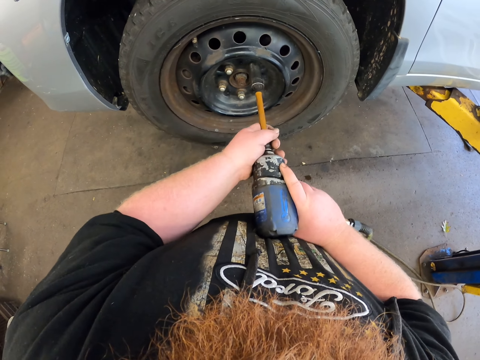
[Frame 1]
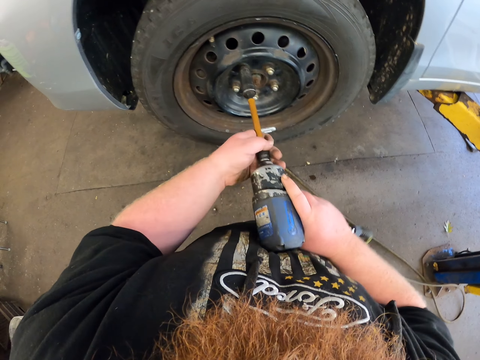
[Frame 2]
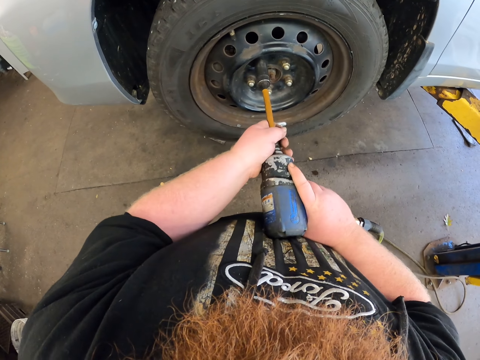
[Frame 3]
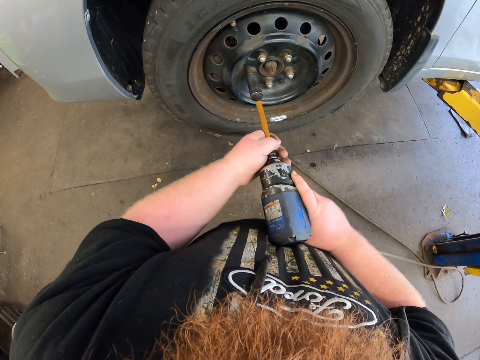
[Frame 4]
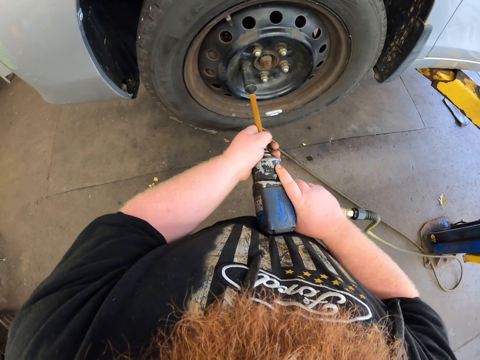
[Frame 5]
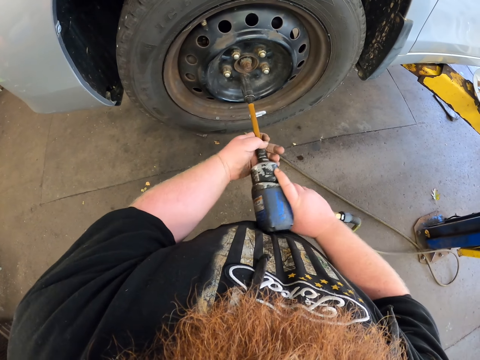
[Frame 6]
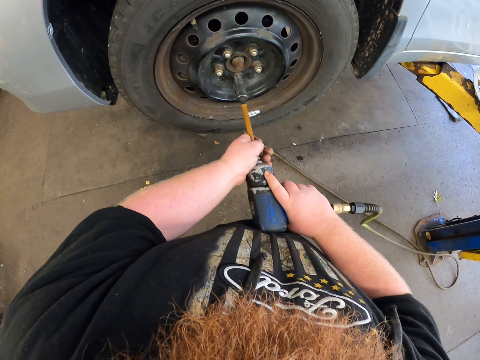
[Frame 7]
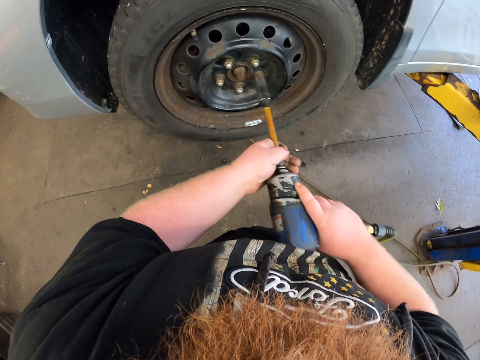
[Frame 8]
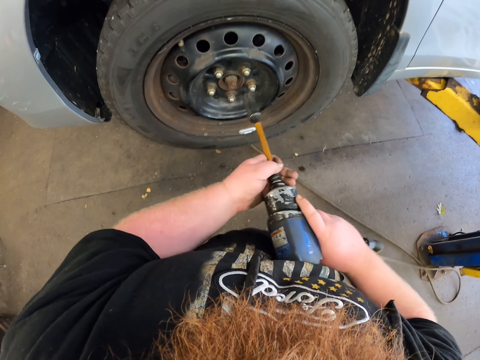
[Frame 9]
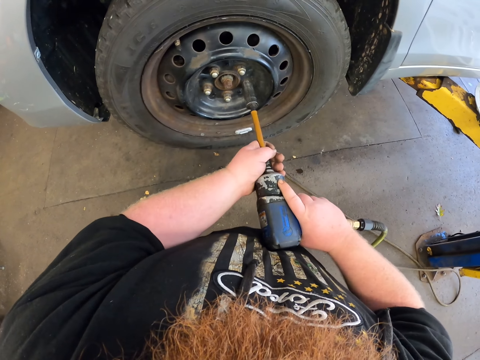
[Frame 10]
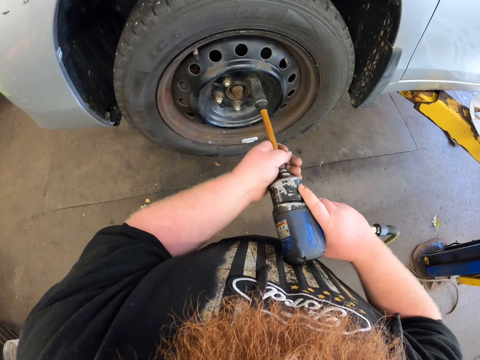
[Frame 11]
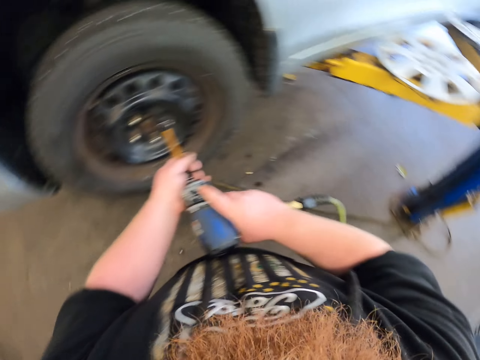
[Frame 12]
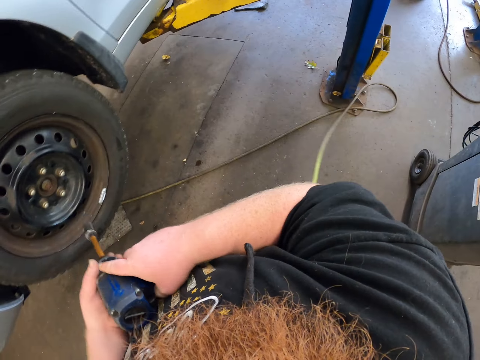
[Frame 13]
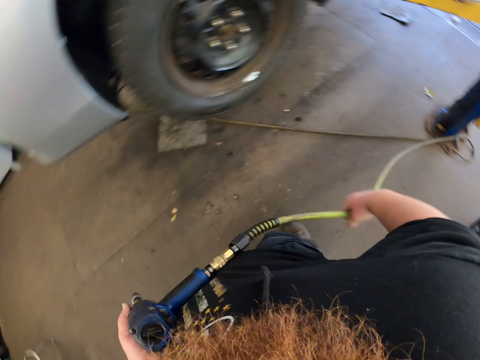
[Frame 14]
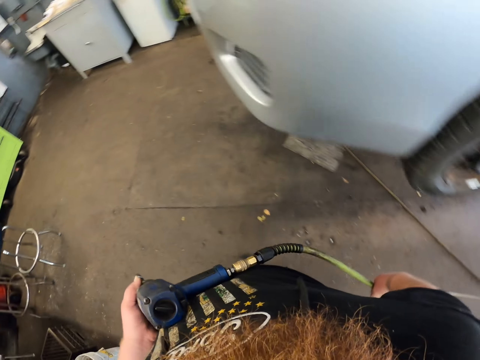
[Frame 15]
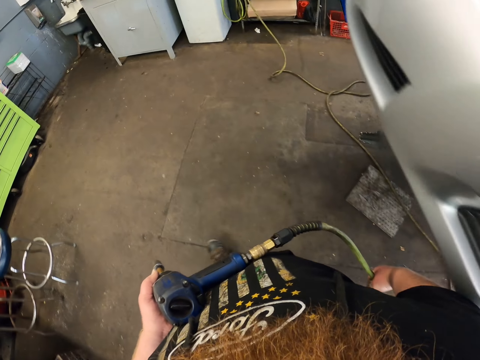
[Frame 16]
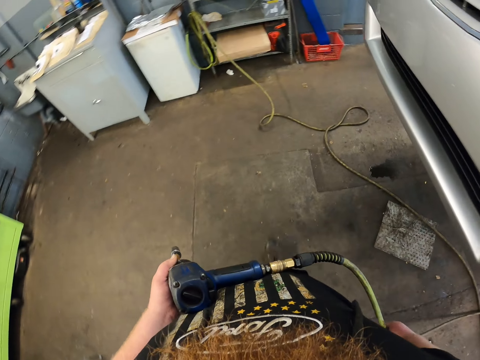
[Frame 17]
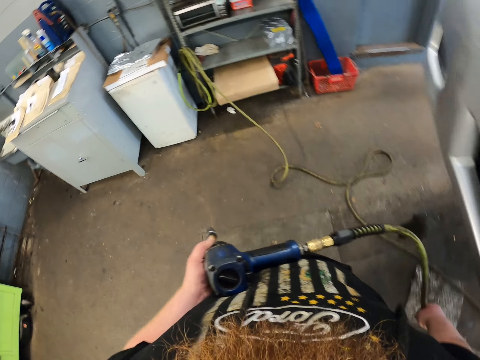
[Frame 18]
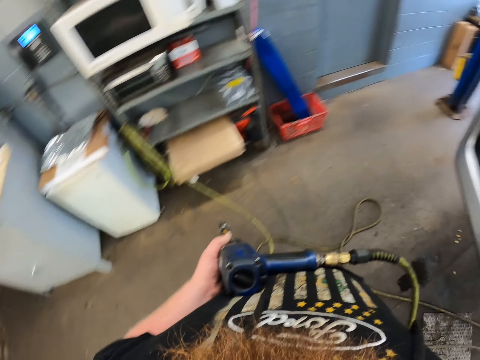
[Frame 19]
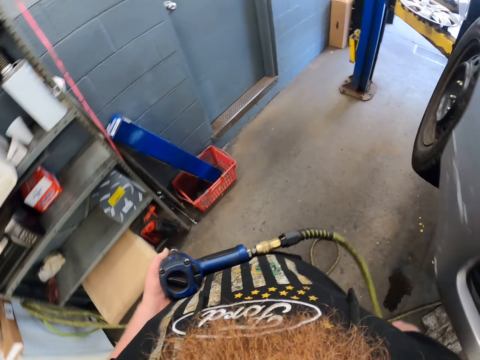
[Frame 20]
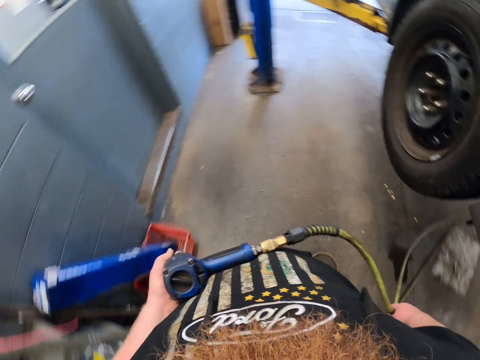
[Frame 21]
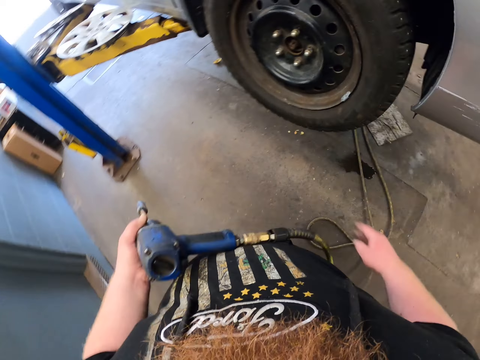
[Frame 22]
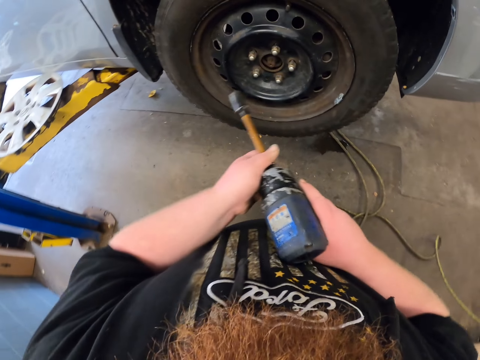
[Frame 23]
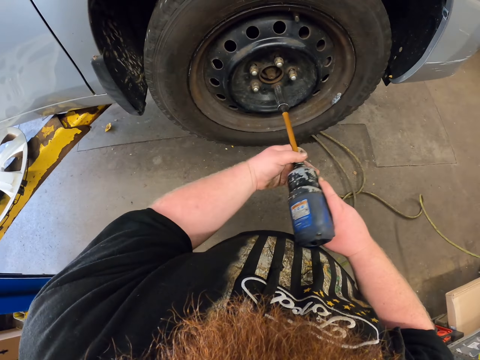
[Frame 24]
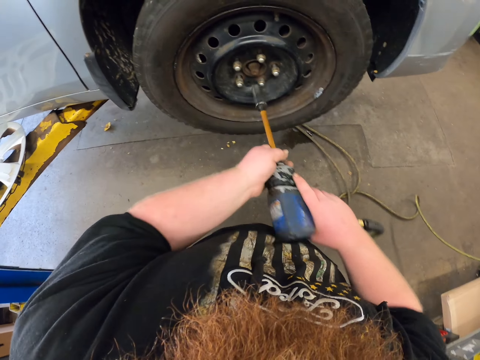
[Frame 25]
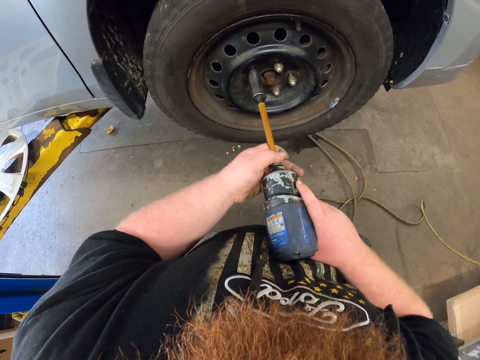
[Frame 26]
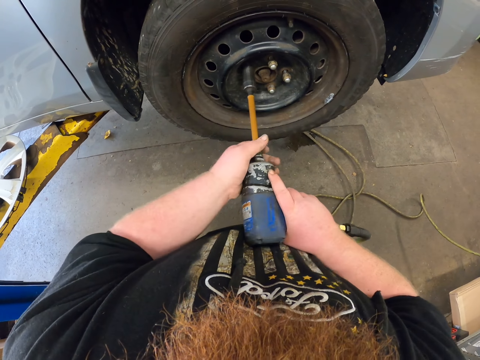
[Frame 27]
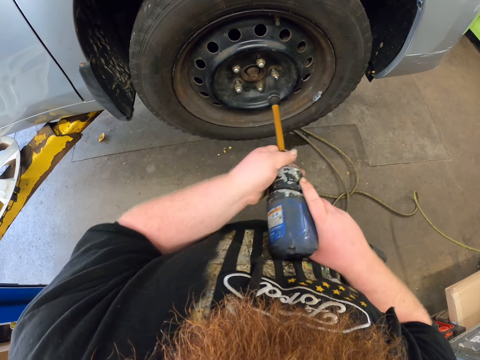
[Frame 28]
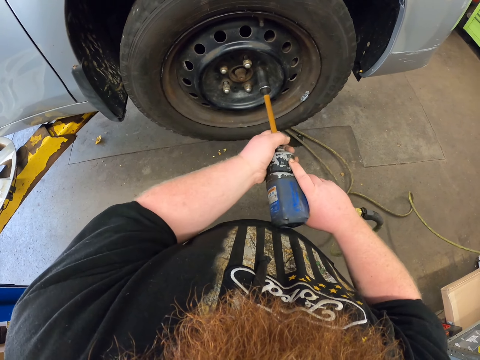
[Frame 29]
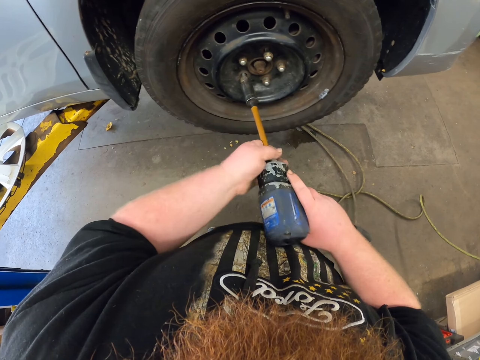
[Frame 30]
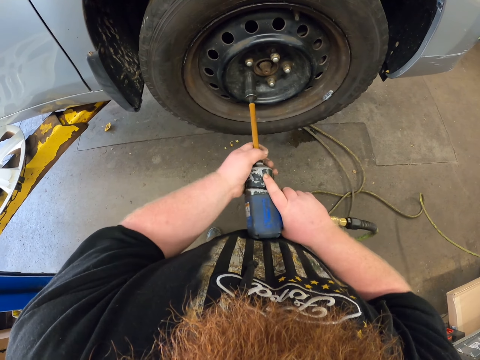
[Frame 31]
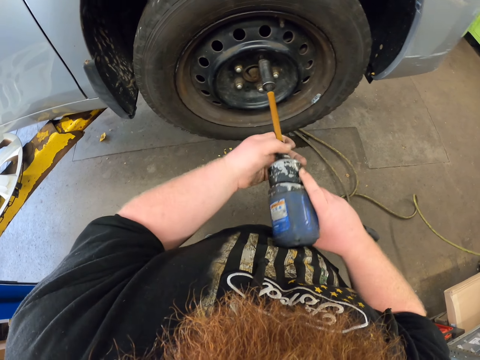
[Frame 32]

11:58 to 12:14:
The camera wearer looks around. They pull a cable. They walk in the workshop. They unhand the cable. They hold the drill with both hands. They tighten the bolts with the drill machine on the rim.

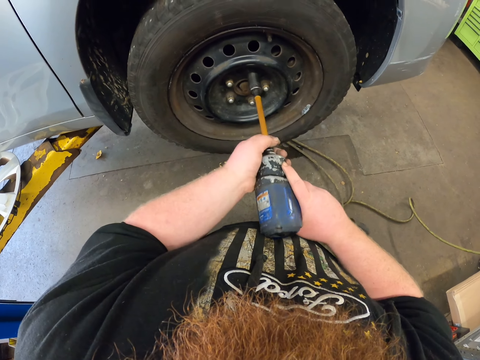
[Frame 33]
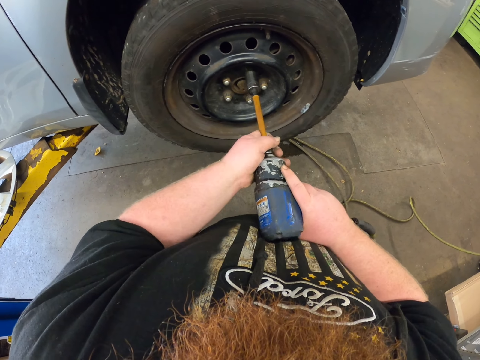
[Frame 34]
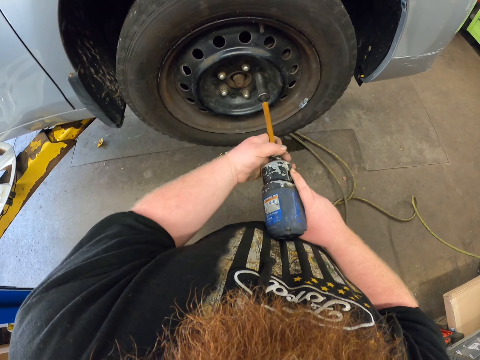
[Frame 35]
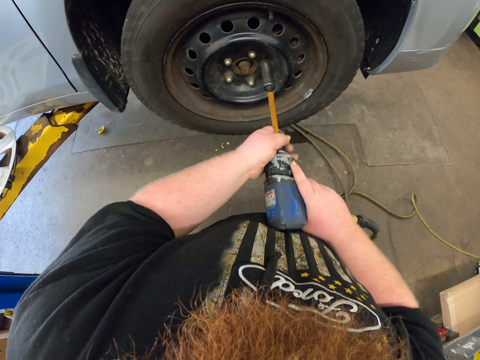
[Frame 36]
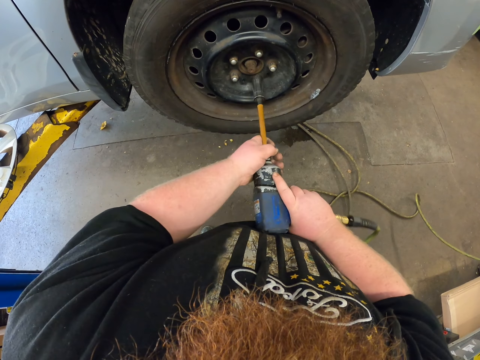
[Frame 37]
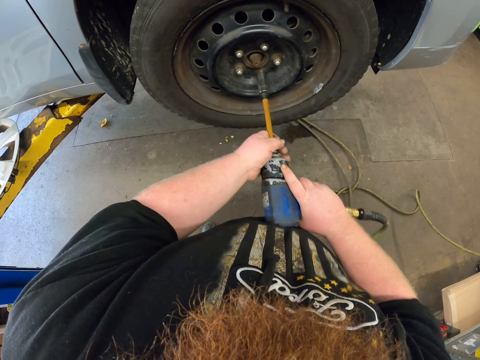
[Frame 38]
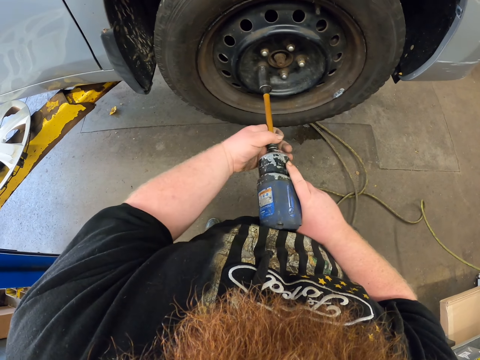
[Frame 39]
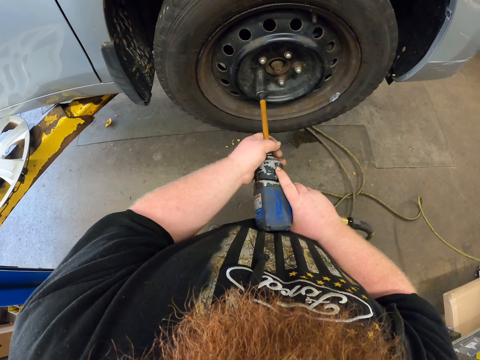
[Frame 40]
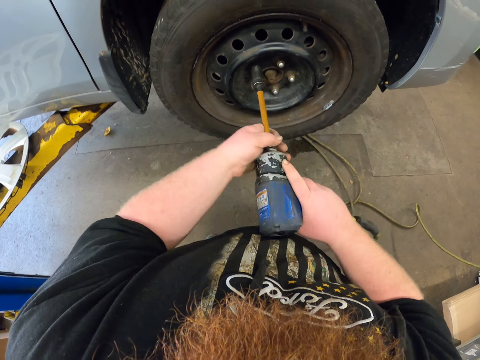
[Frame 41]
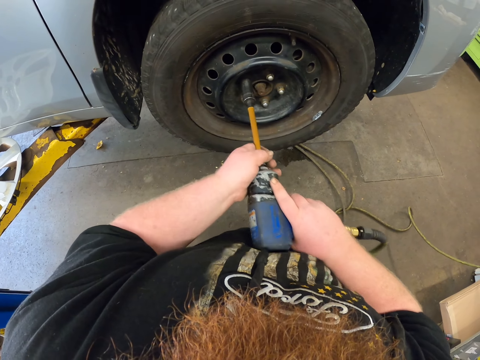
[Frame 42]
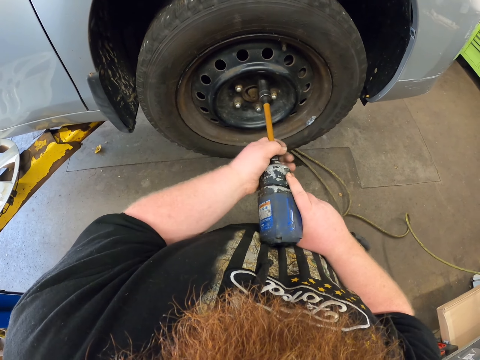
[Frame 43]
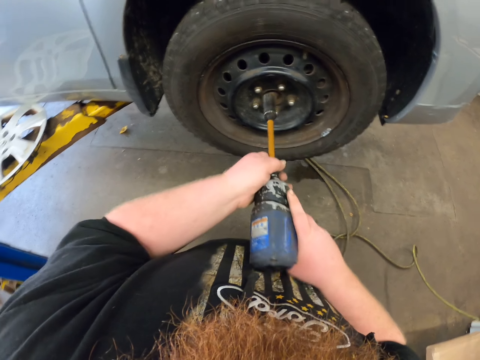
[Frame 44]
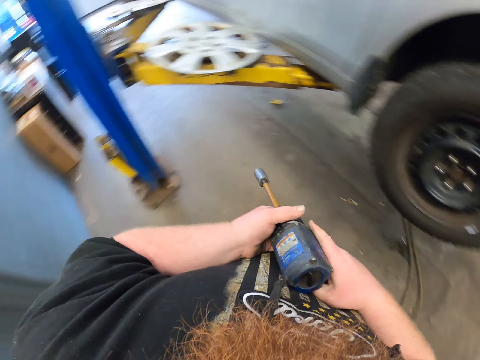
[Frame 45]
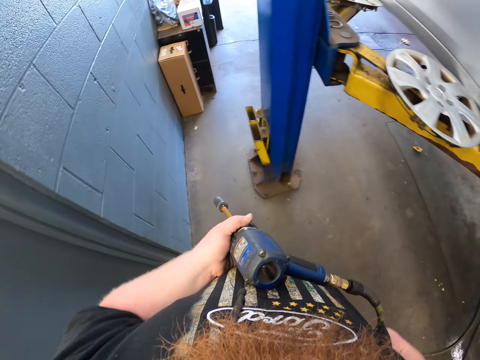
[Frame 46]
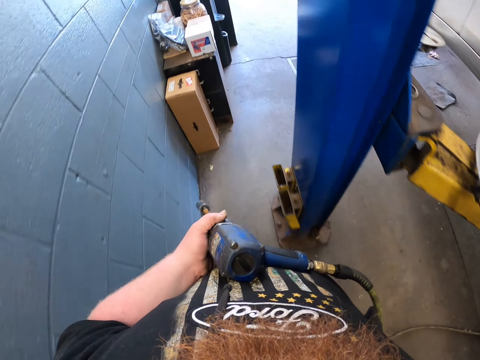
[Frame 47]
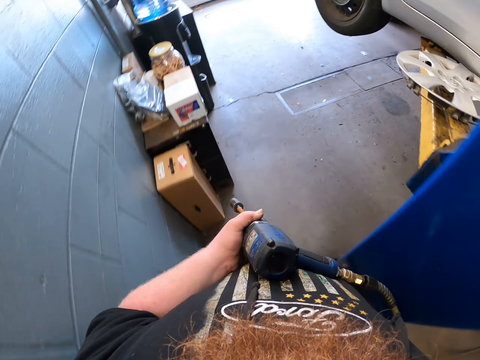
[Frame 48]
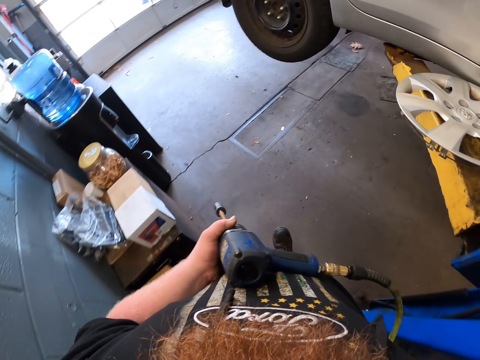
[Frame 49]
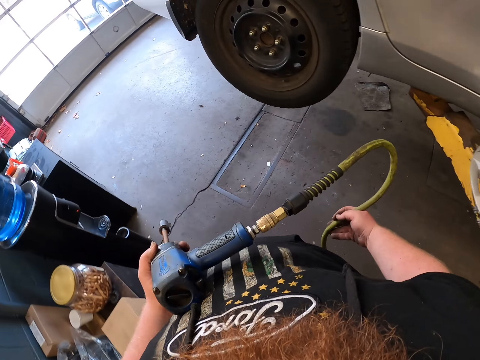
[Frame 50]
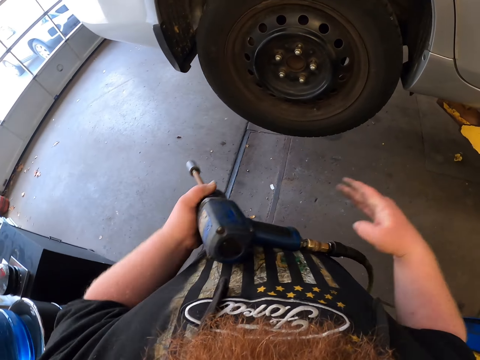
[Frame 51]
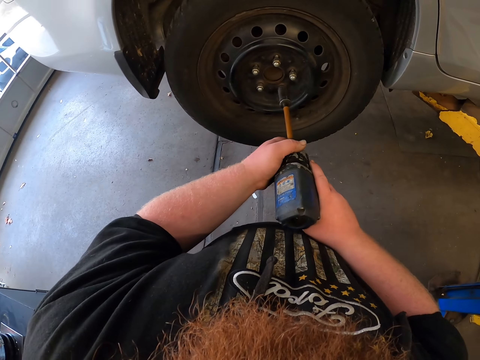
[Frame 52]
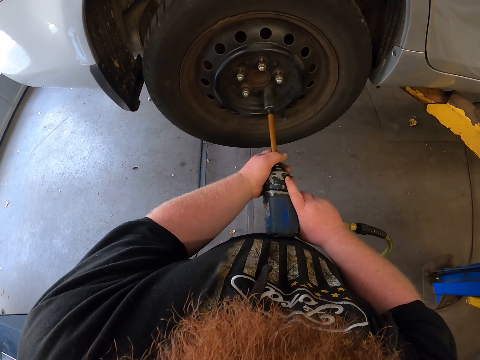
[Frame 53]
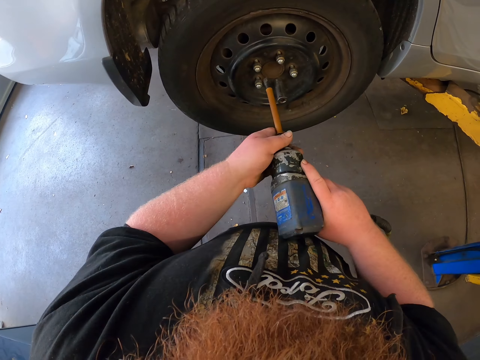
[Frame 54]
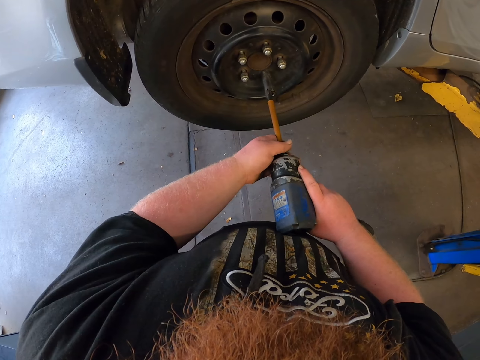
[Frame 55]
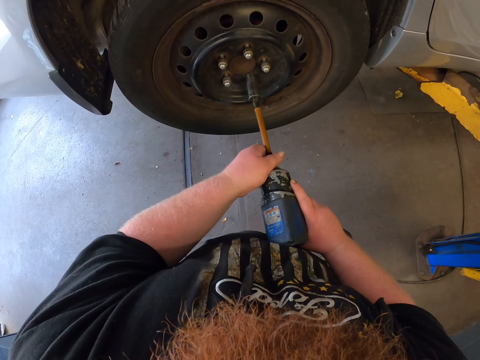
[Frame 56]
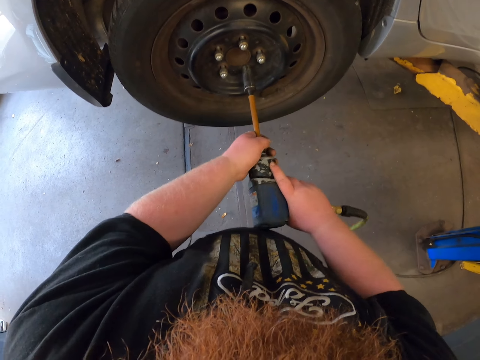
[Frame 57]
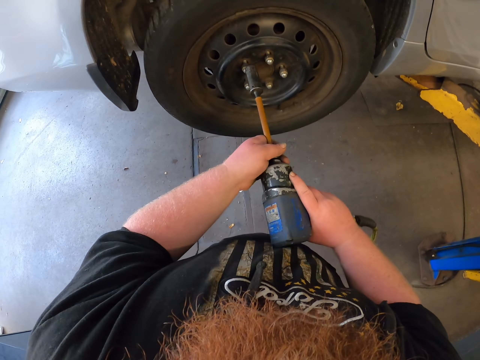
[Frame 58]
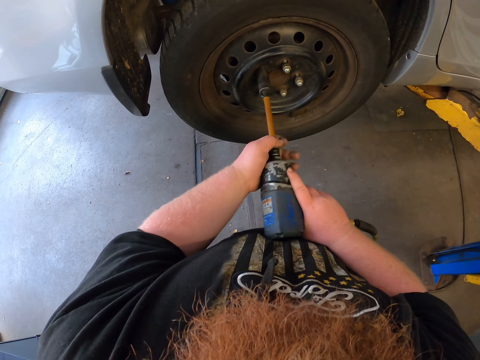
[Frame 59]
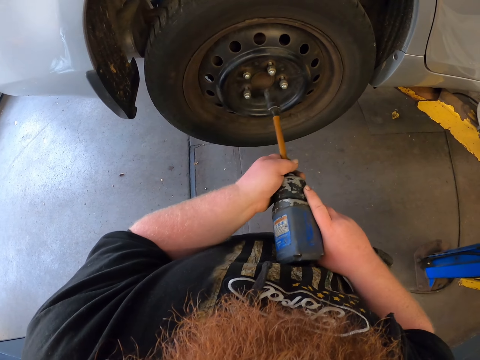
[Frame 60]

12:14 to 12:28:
The camera wearer walks in the workshop. They pull a cable, unhand the cable, and hold the drill with both hands. They tighten the bolts or nuts with a drill machine on the rim. They put the drill in the socket wrench. They tighten the nuts with the drill.
